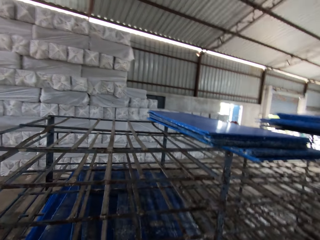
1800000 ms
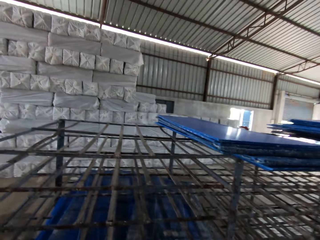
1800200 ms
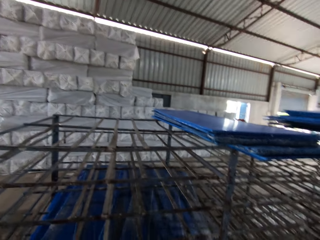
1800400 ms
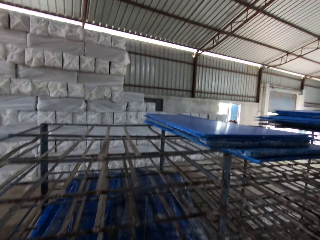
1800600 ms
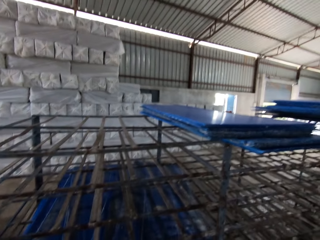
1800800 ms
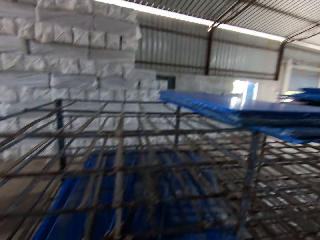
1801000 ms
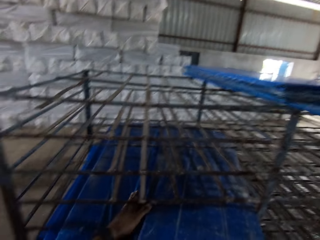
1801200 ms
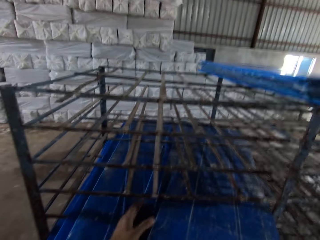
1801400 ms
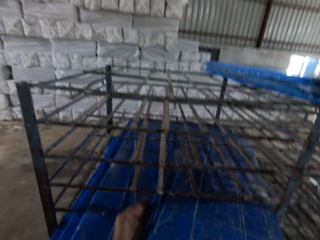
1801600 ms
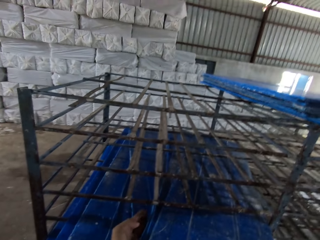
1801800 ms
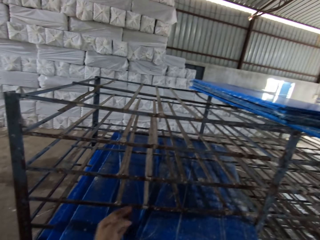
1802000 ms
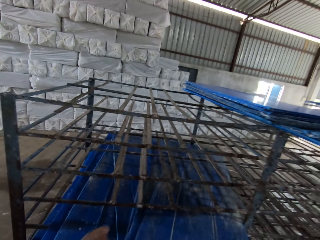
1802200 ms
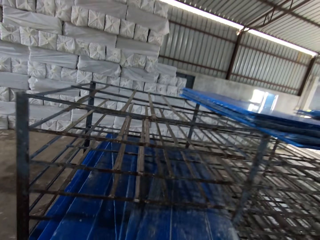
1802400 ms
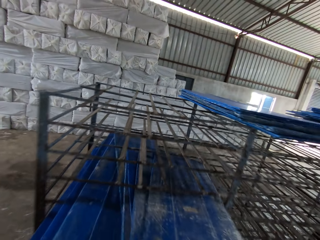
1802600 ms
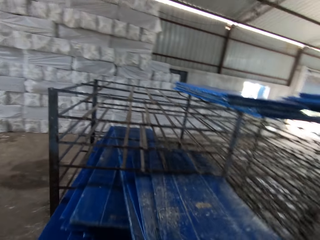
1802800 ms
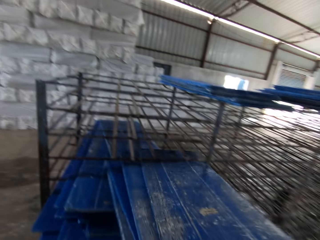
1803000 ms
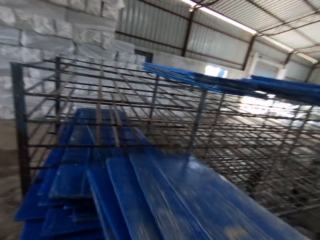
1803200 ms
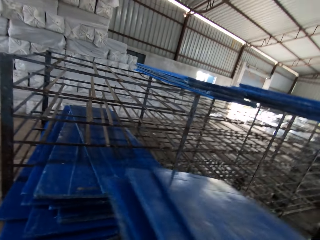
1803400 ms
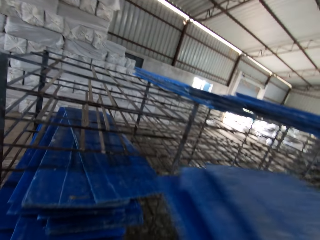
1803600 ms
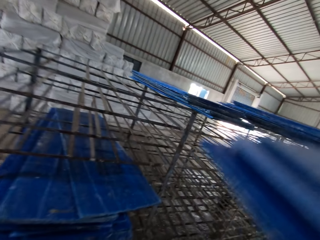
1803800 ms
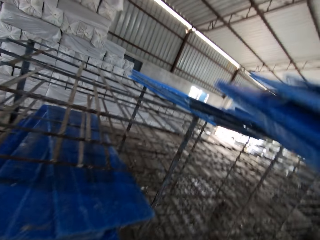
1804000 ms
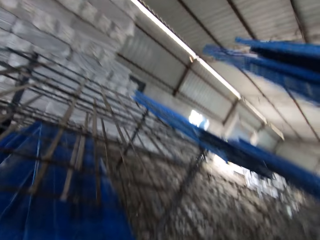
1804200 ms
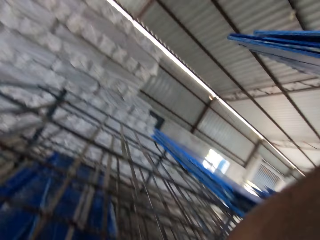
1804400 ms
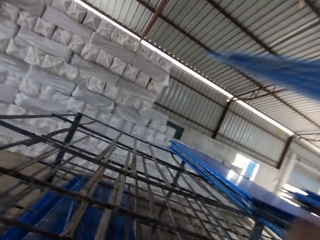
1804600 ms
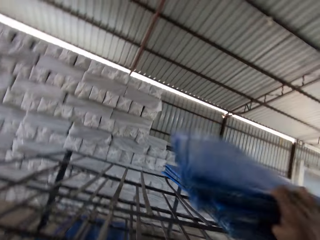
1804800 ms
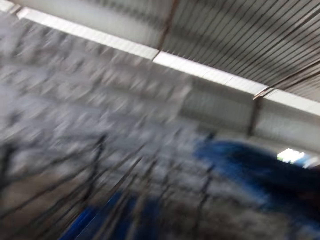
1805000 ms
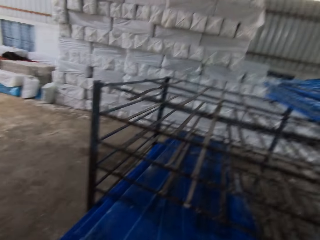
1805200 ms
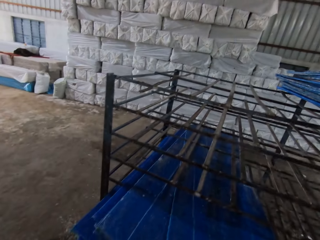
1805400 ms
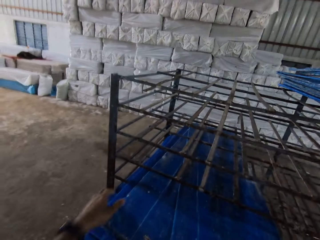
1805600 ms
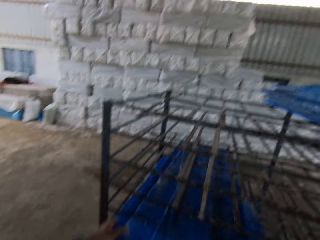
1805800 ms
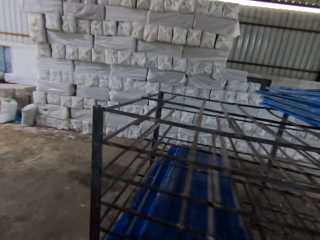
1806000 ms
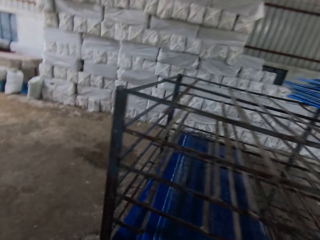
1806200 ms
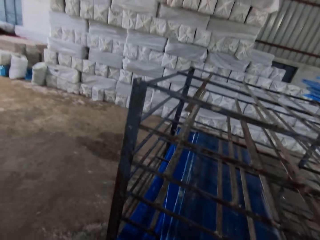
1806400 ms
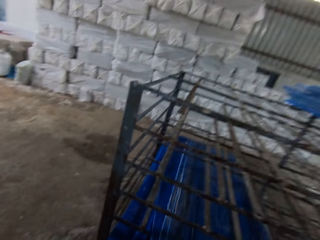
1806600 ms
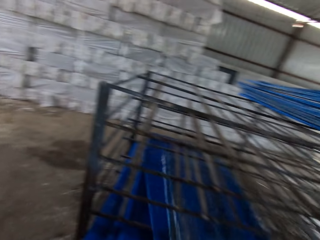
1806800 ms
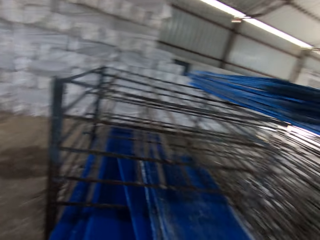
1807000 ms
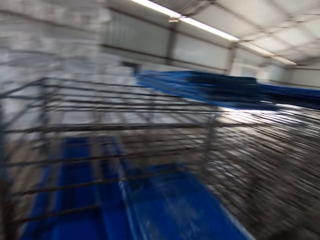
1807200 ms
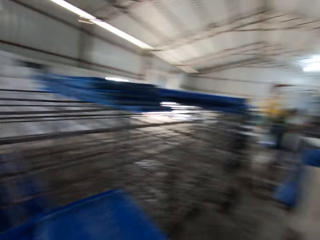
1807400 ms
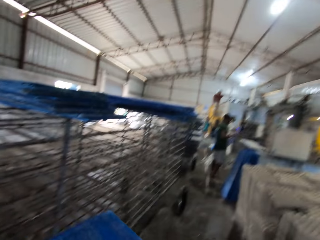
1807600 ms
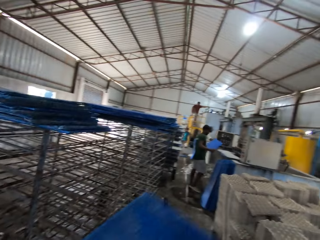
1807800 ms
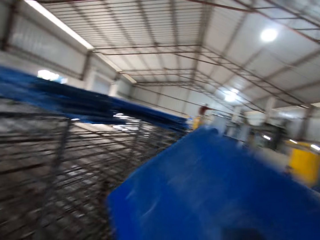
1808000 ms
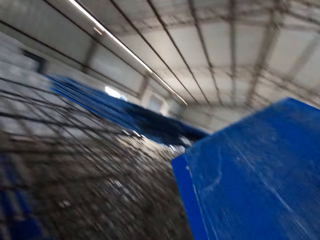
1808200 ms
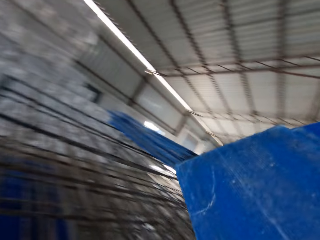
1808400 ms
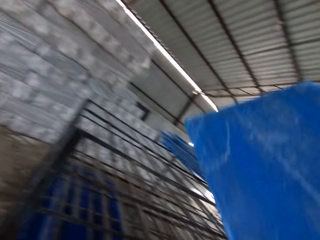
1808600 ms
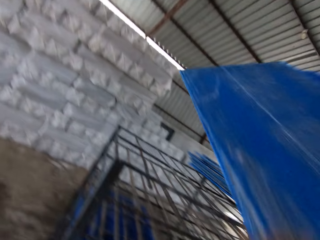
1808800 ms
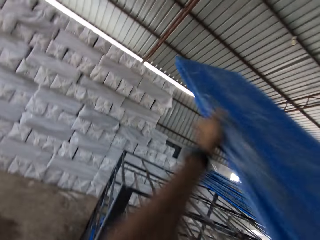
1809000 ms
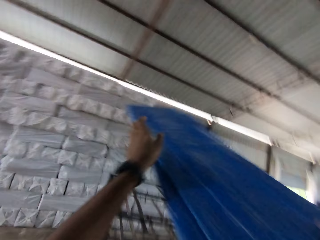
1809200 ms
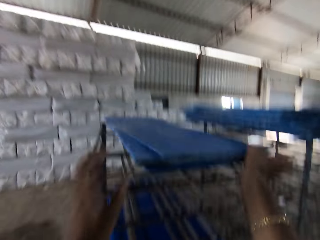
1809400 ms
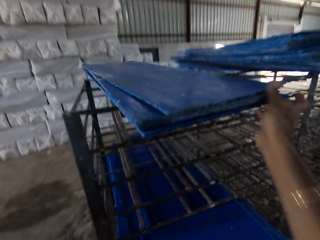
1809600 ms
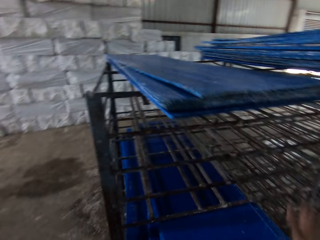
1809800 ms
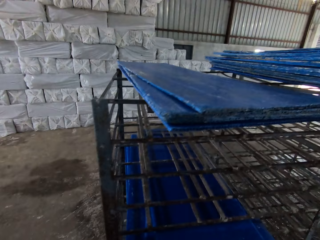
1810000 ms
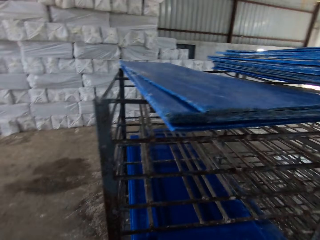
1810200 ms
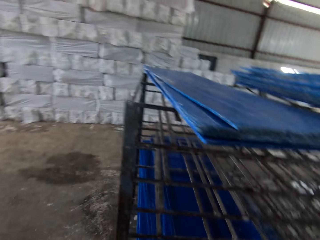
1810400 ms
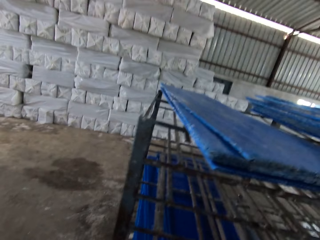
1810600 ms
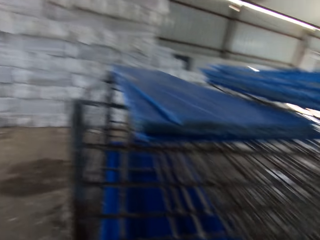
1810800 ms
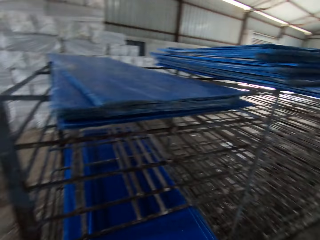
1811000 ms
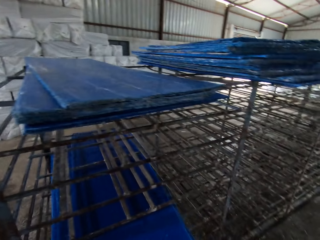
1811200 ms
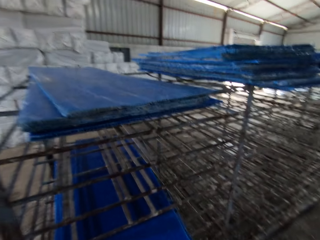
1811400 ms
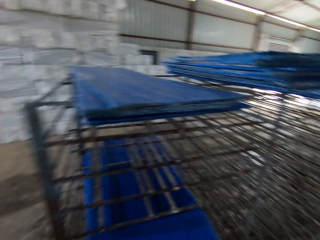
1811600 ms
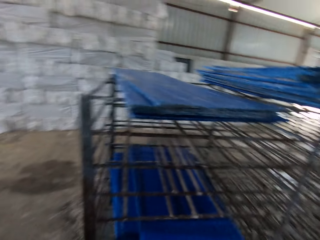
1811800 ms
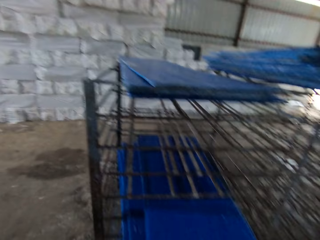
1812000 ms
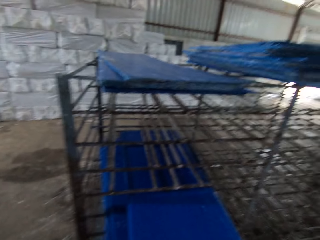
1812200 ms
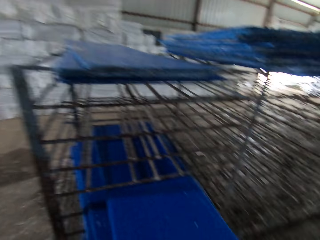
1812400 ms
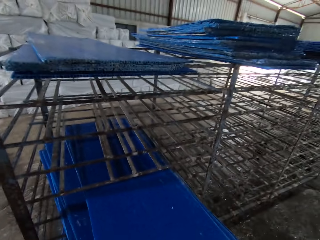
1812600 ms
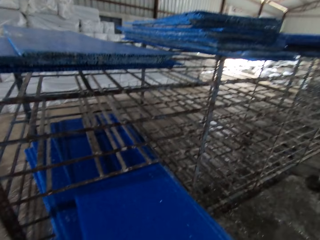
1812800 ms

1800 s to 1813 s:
The camera wearer picks plastic boards from the rack with his hands. He places the plastic boards on the rack with his hands. He picks the plastic boards from the rack with his hands. He places the plastic boards on the rack with his hands. He adjusts the plastic boards on the rack with his hands.

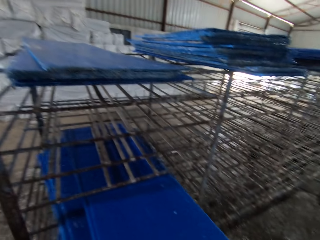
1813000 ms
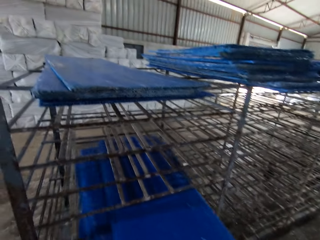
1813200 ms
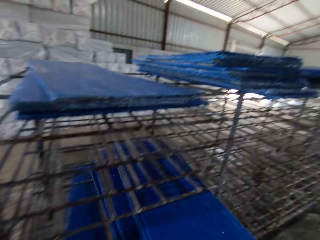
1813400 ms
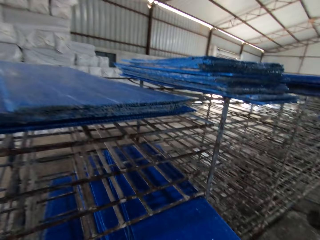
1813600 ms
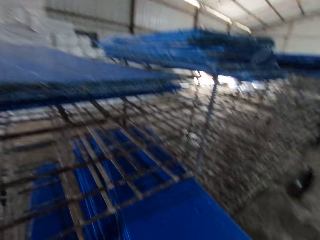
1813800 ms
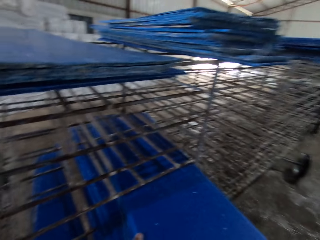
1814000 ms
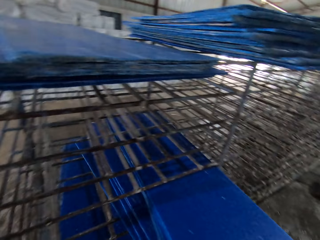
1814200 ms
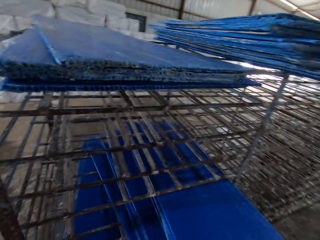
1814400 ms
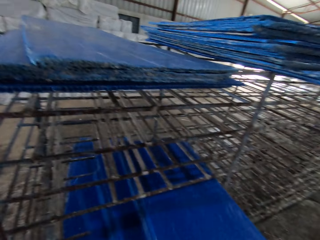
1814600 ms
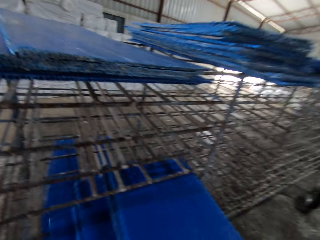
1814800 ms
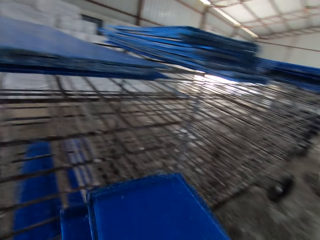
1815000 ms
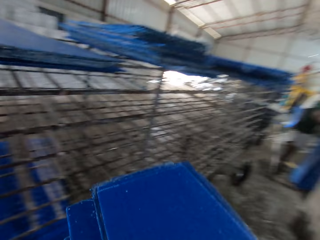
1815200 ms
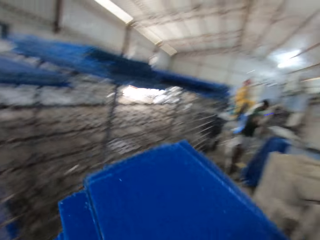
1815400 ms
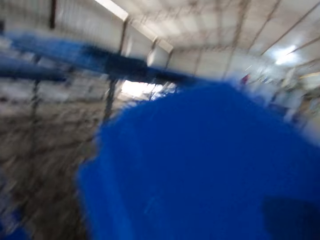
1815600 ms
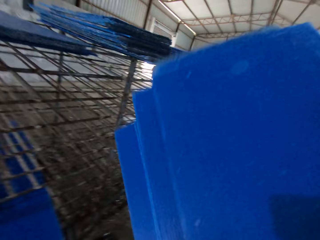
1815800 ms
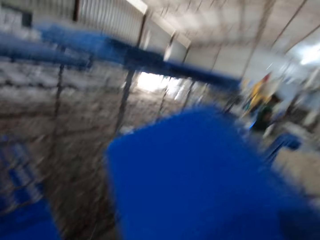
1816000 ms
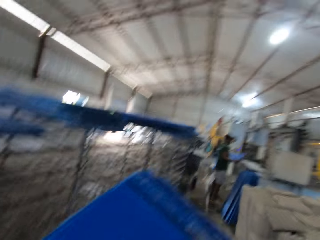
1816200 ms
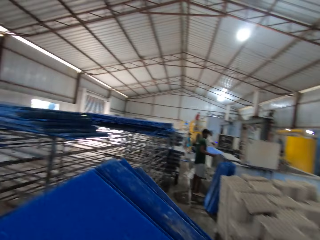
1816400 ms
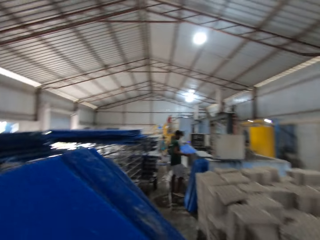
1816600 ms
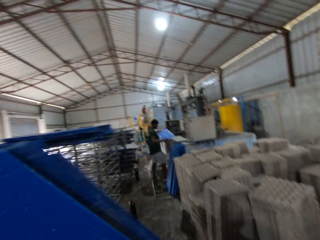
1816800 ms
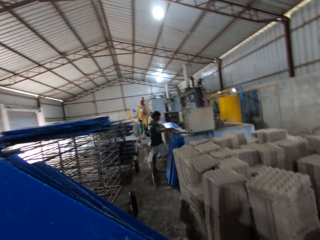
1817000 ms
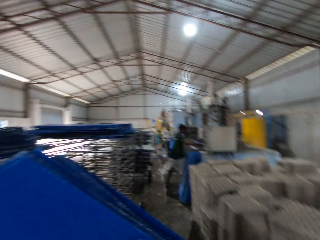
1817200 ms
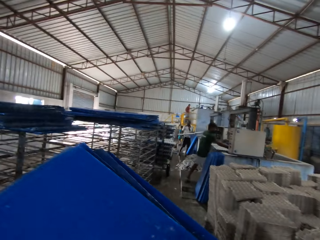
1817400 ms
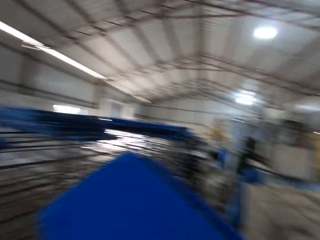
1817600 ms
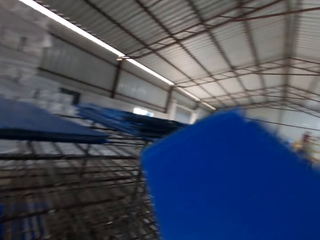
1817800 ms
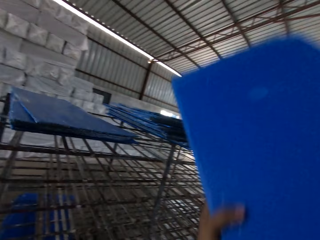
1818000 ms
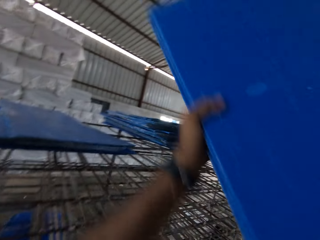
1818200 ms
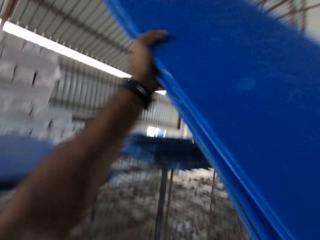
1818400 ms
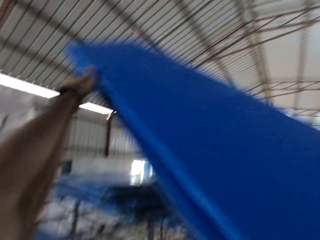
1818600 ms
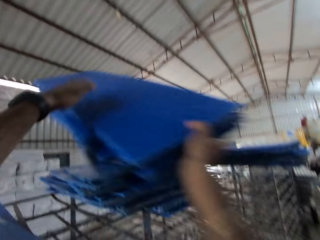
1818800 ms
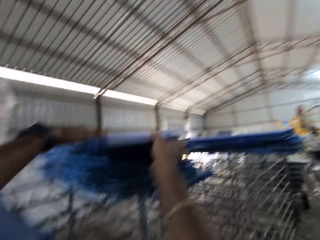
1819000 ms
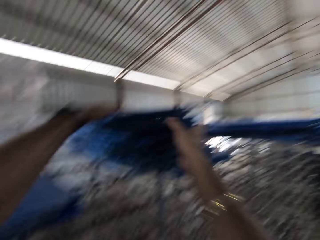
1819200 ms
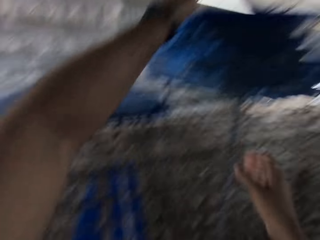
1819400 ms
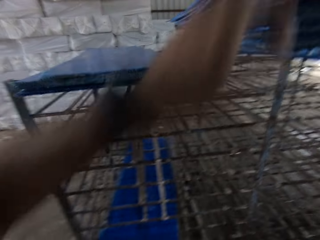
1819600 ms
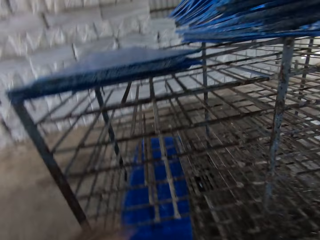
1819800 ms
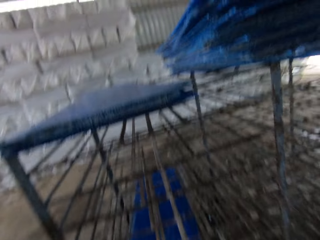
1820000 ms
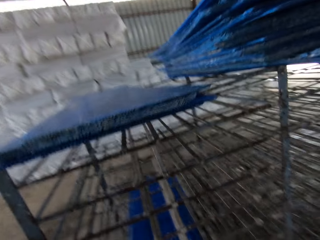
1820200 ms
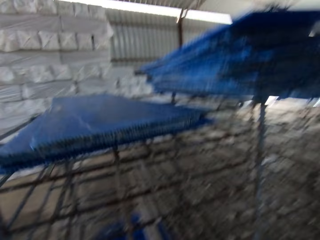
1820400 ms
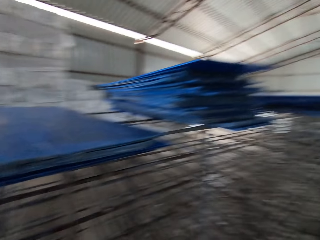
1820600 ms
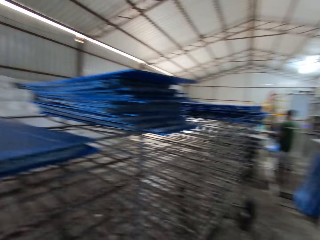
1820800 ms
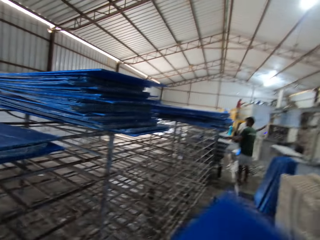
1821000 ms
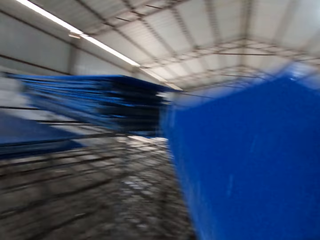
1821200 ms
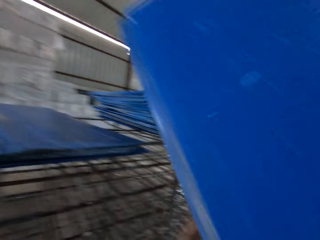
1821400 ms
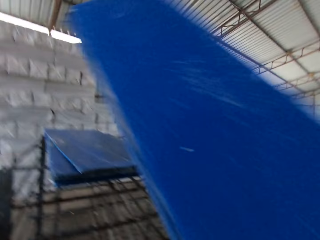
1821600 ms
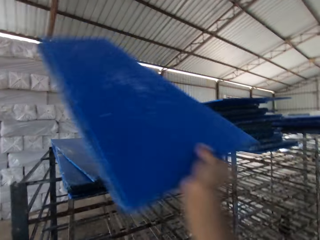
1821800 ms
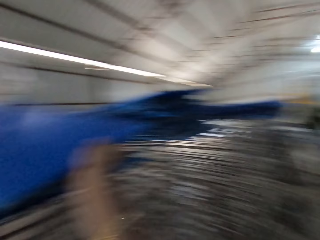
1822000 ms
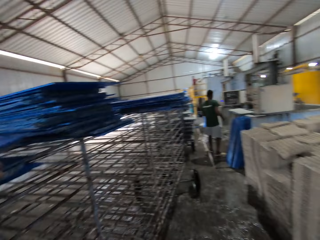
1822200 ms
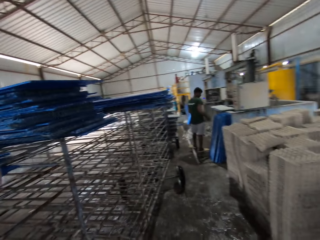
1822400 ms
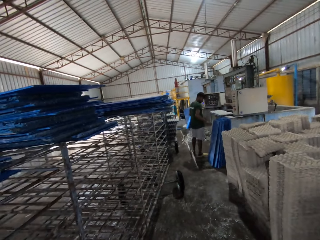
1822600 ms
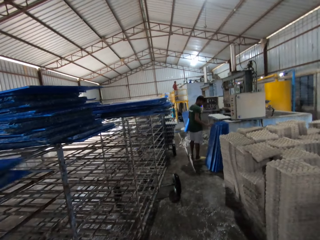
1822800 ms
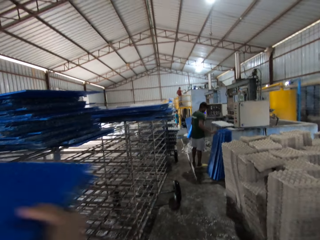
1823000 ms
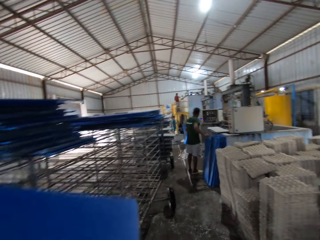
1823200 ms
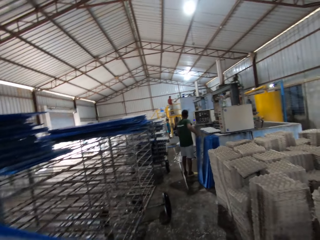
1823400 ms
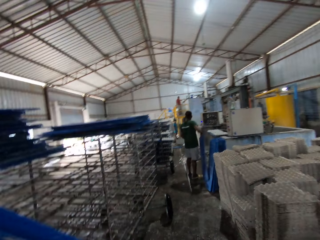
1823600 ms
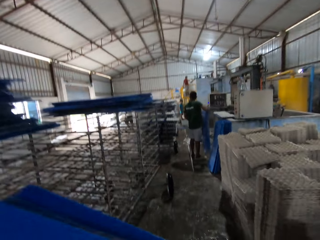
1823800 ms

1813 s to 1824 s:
The camera wearer picks plastic boards from the rack with his hands. A man holds a plastic board with his hands. The camera wearer places the plastic boards on the rack with his hands. He places the plastic boards on the rack again. The man picks a plastic board from the ground with his right hand.
